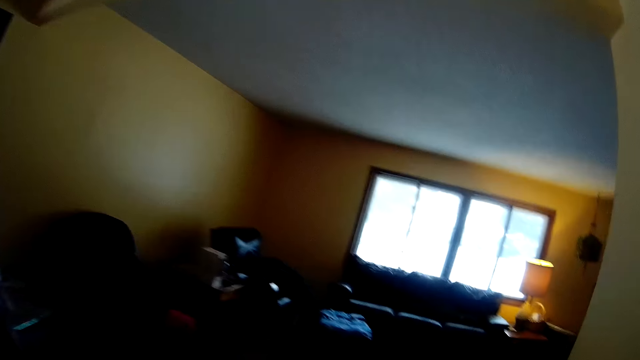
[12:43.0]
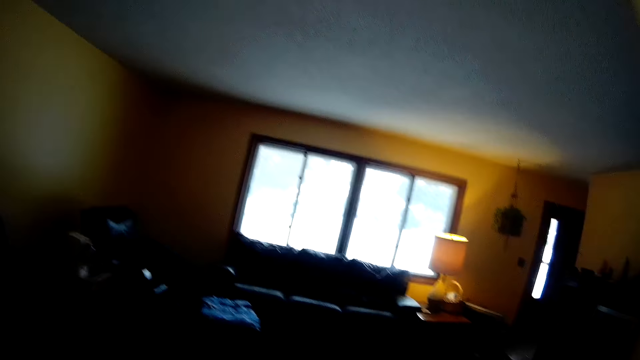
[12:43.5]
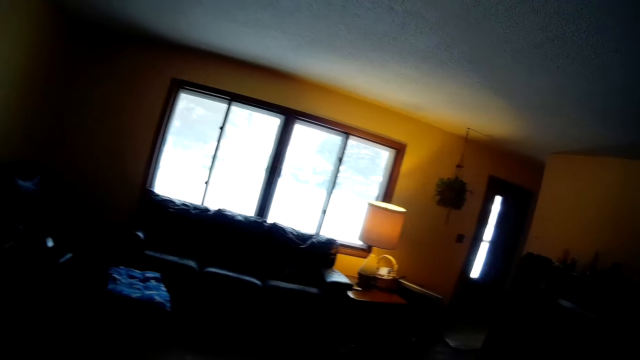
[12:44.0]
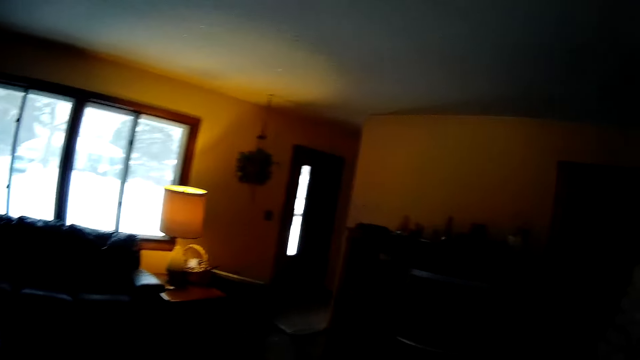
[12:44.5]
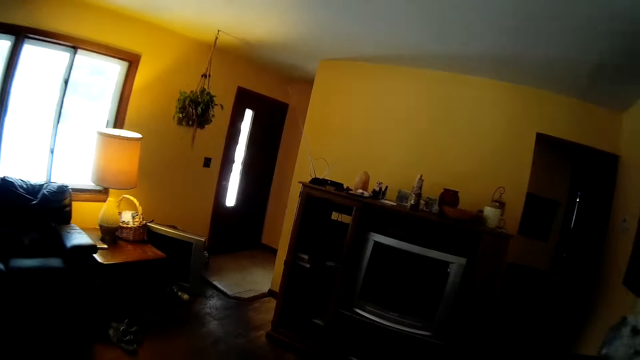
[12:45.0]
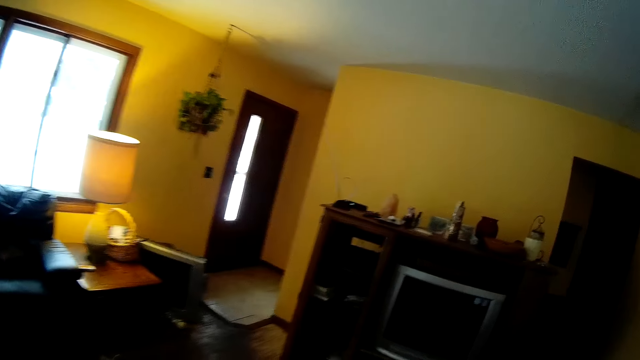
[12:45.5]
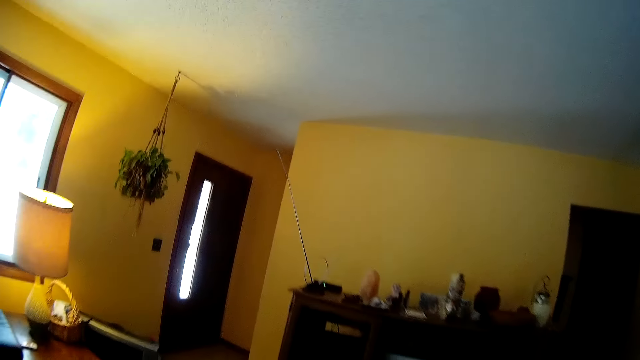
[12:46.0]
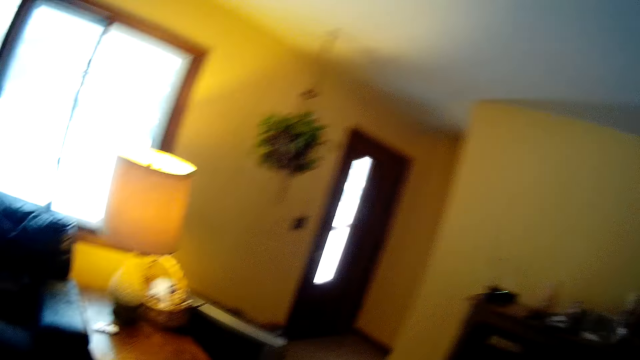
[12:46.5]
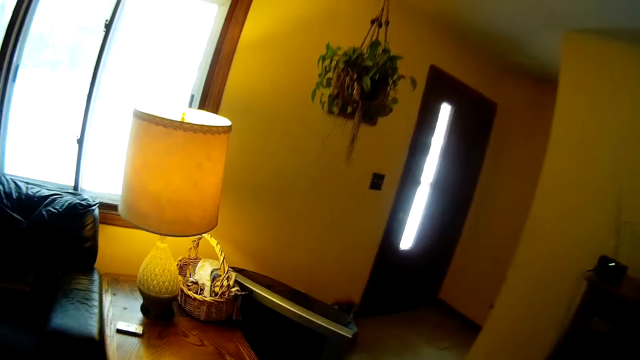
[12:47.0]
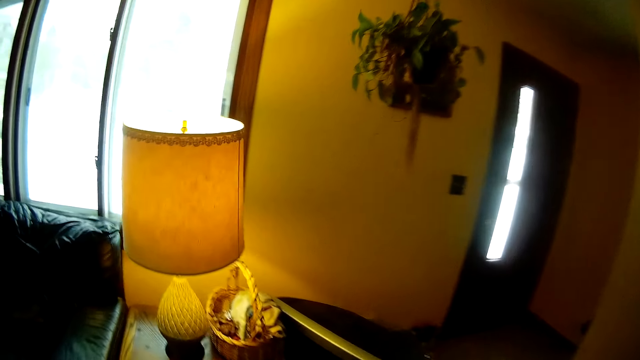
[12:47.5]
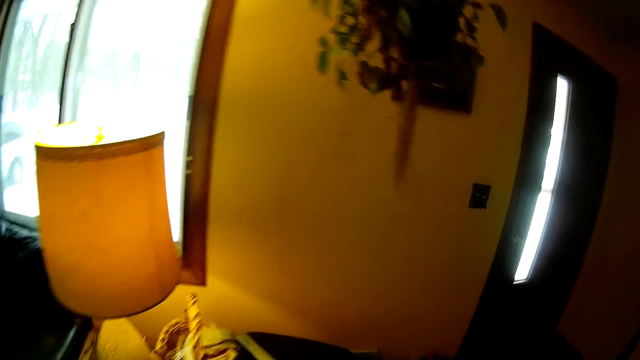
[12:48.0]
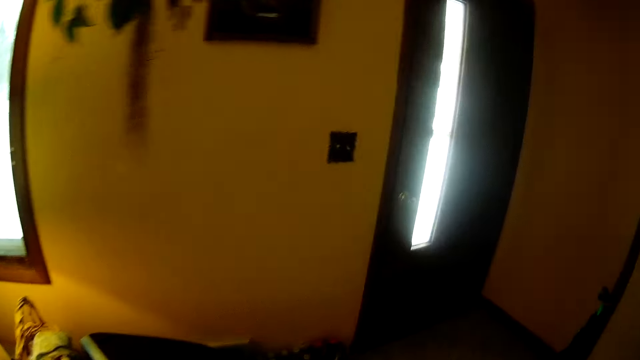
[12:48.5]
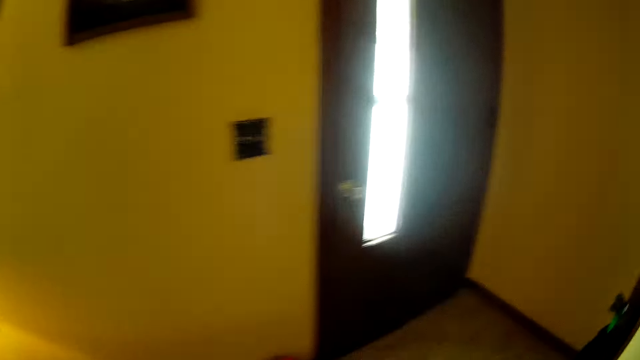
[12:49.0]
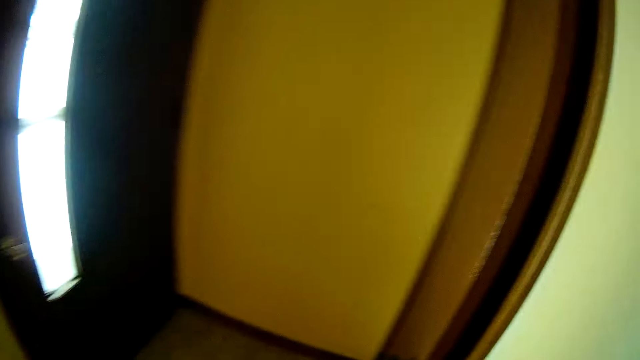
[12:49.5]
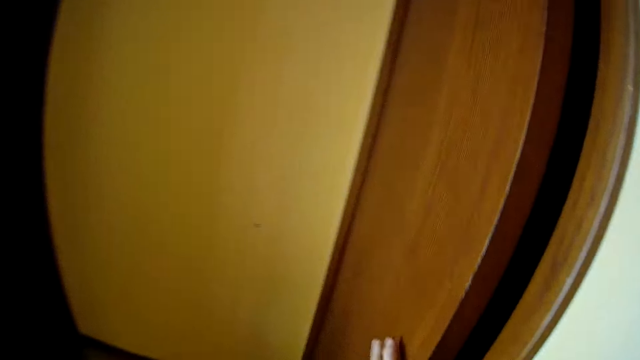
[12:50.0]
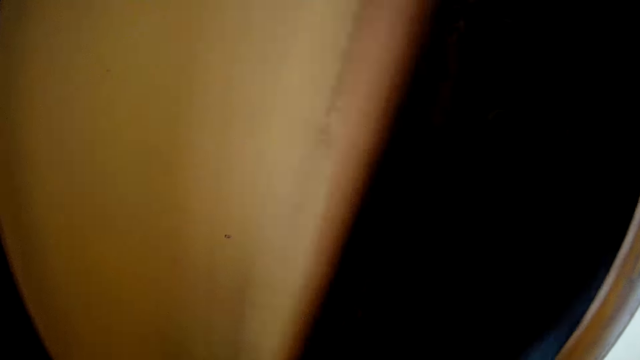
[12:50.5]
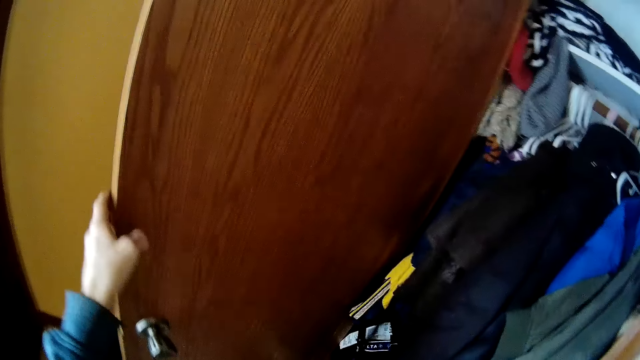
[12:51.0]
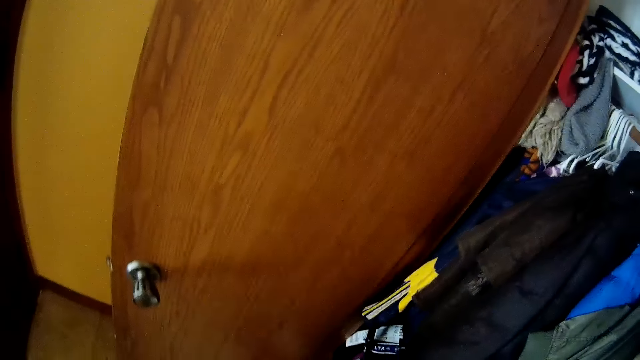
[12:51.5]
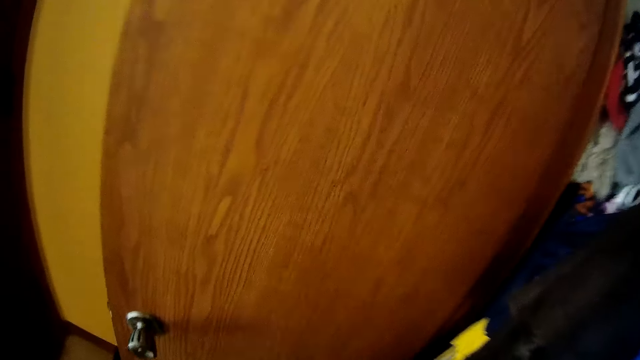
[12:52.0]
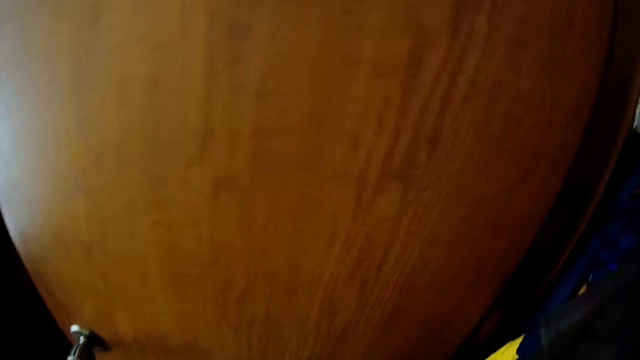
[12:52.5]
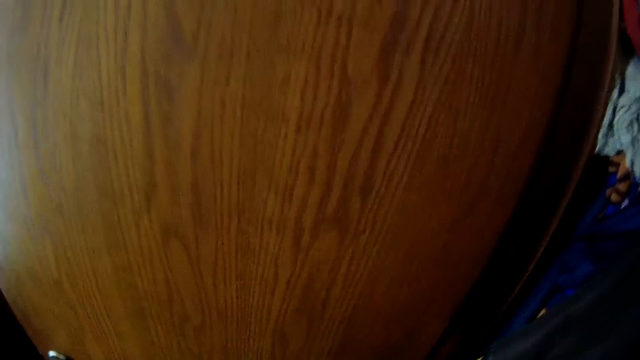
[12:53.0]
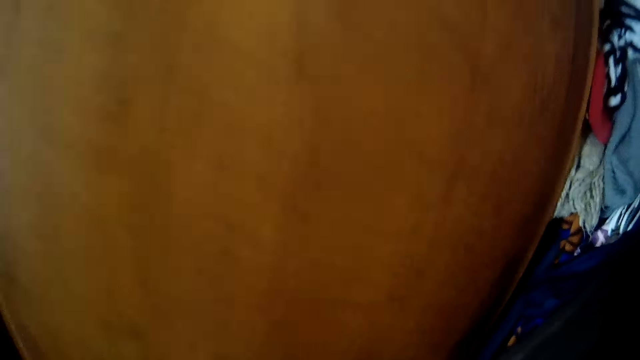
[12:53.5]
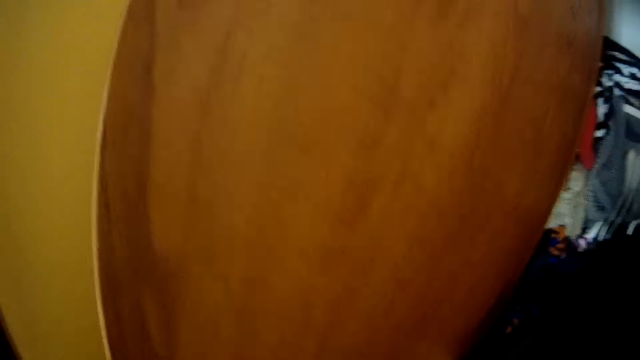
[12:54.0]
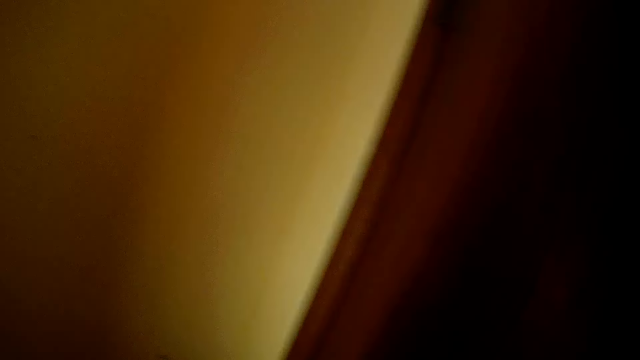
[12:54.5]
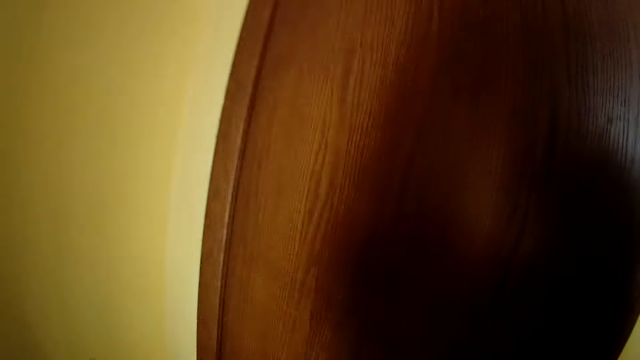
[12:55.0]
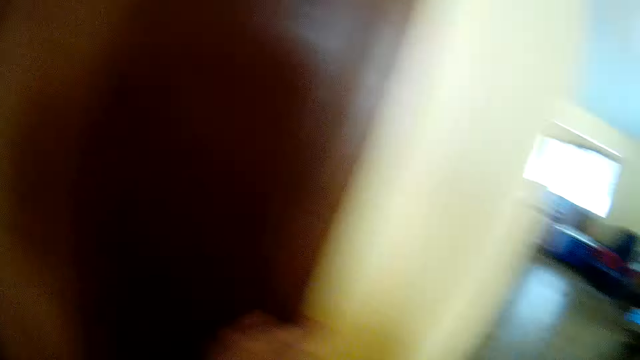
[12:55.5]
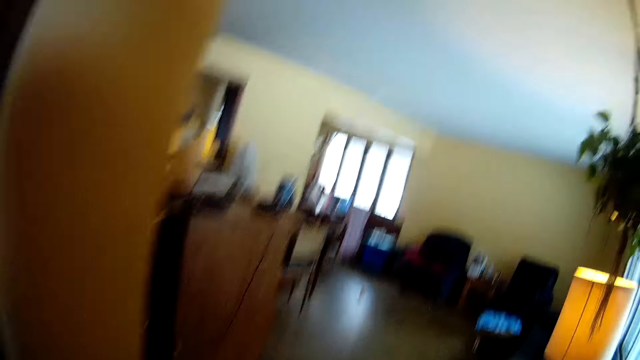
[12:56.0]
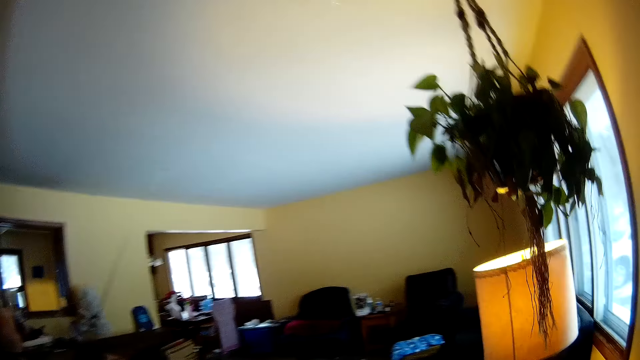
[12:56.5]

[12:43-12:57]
The camera wearer opens the wardrobe door with her left hand. She removes her hand from the wardrobe door. She closes the wardrobe door with her left hand.

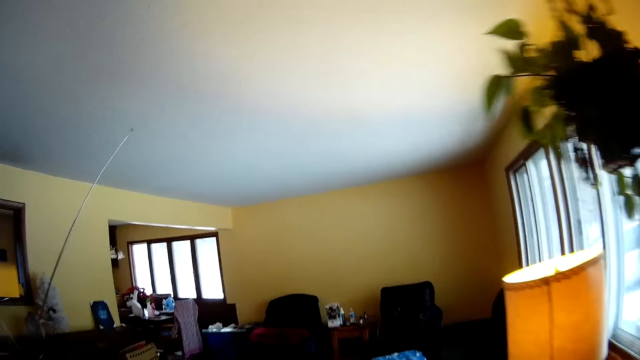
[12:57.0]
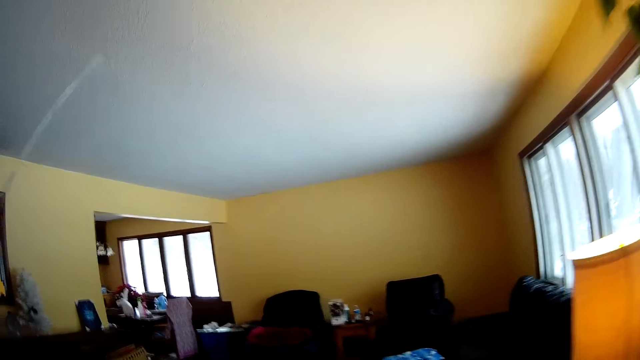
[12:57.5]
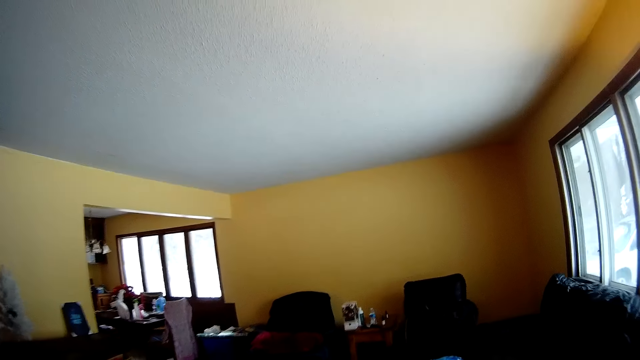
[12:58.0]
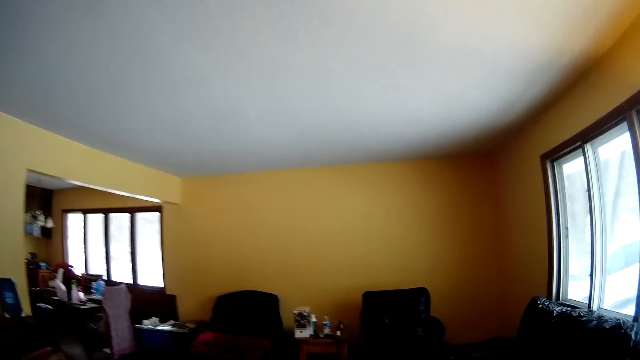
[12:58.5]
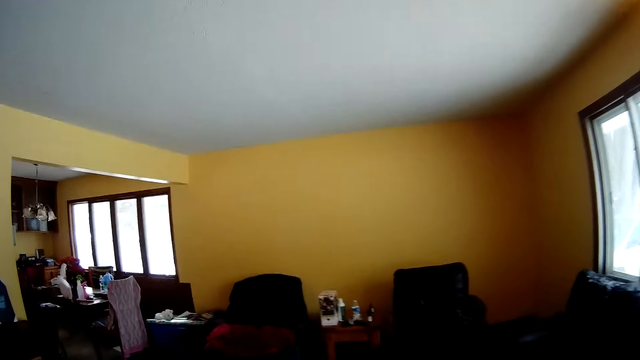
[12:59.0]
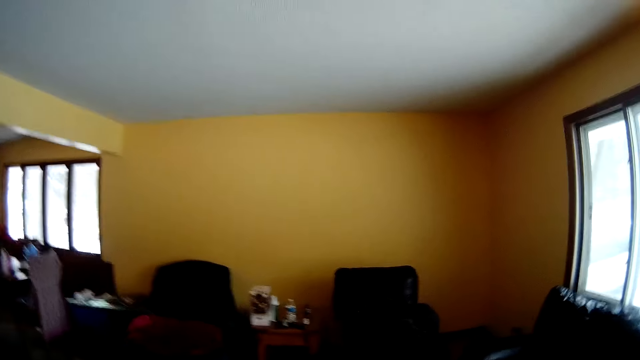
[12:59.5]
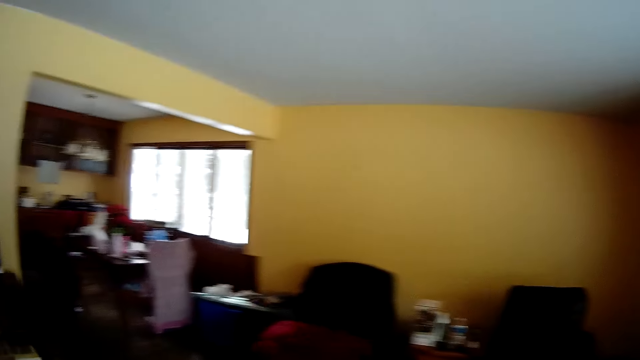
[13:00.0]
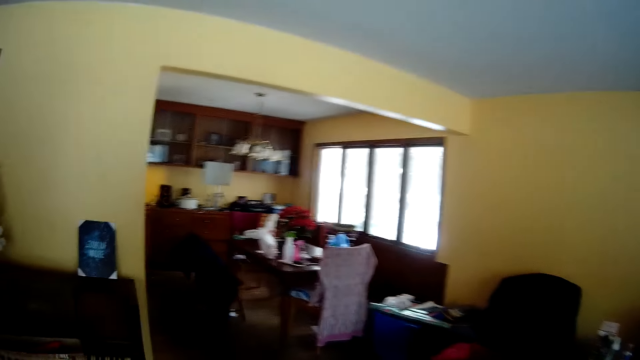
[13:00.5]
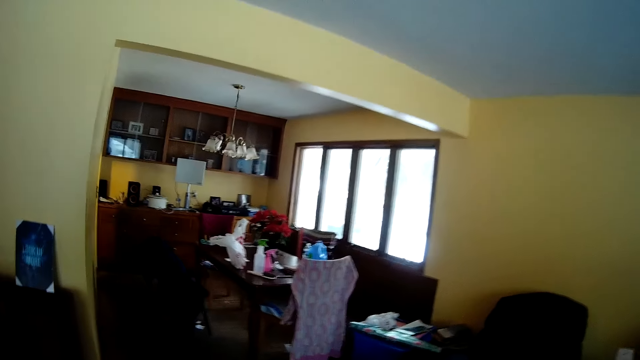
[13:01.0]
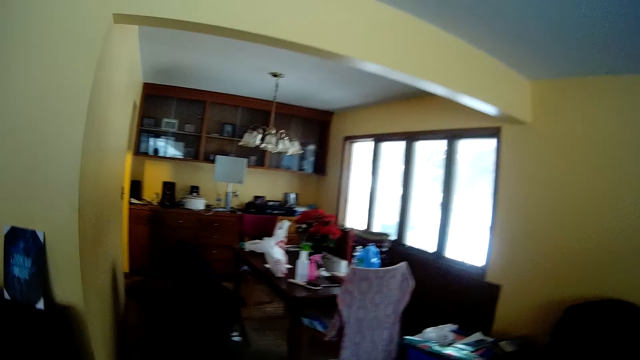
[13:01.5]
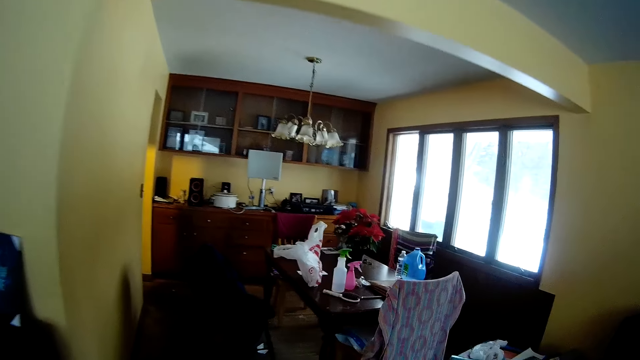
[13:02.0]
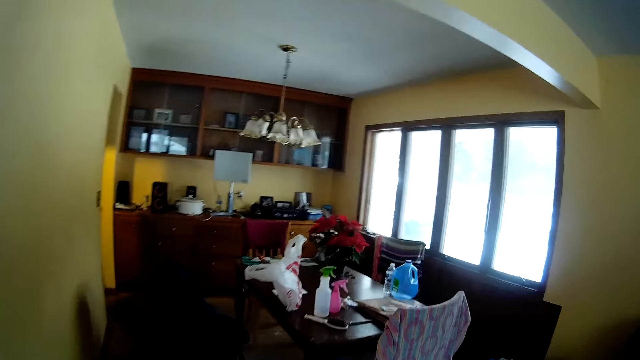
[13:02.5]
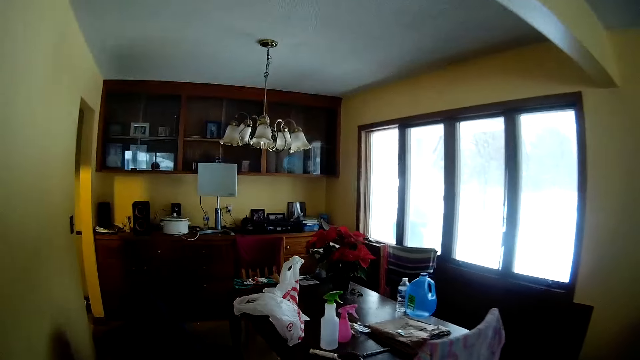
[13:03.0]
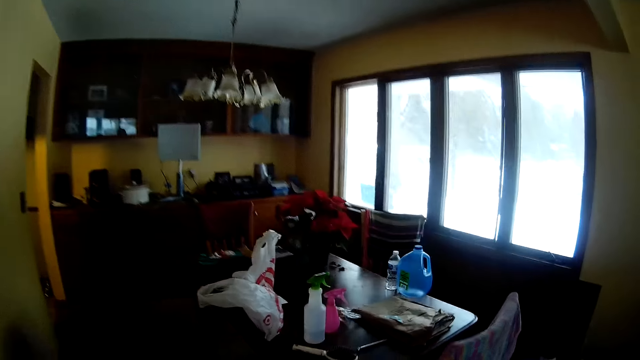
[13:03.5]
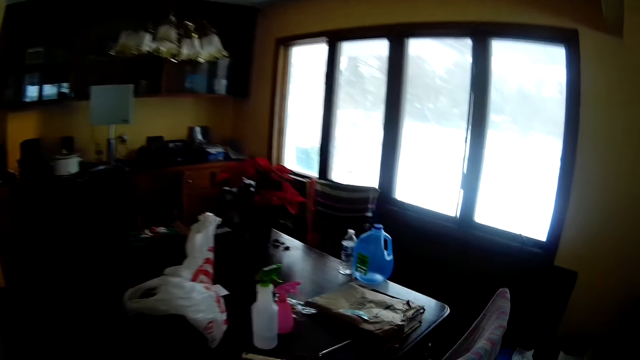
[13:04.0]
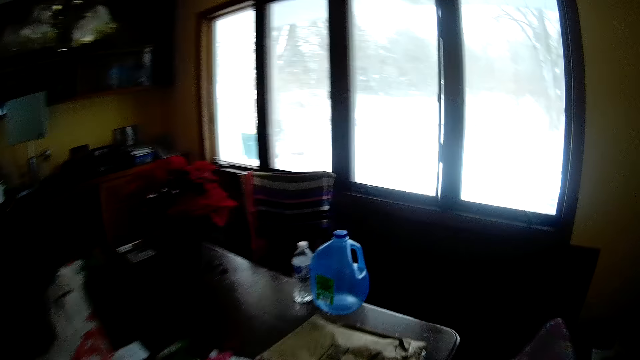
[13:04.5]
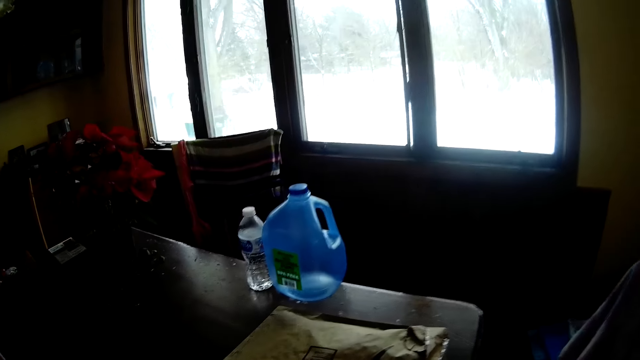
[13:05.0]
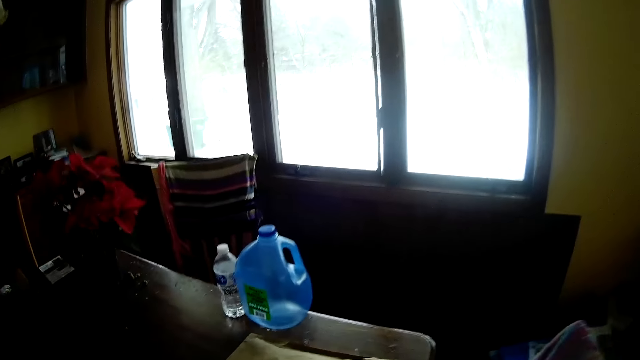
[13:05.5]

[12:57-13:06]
The camera wearer walks away from the living room.
